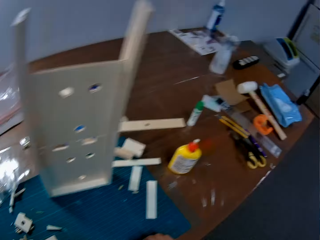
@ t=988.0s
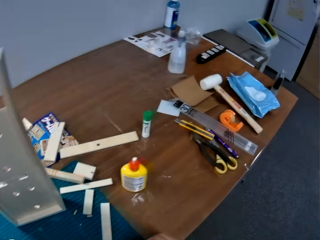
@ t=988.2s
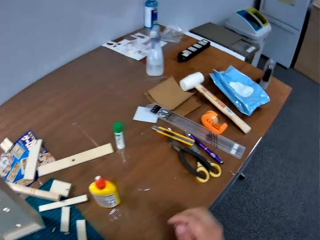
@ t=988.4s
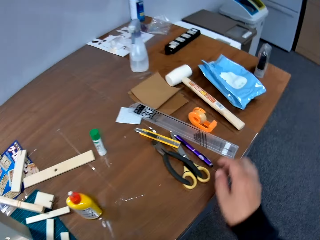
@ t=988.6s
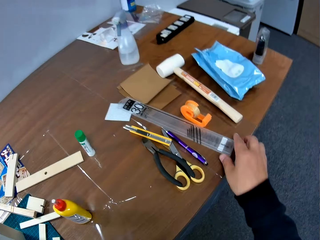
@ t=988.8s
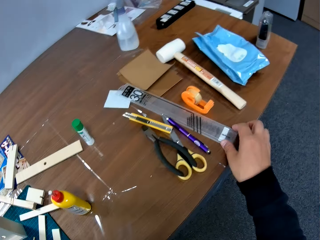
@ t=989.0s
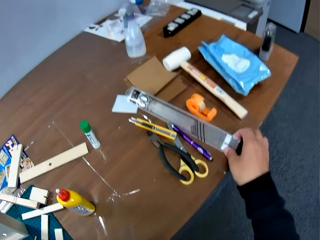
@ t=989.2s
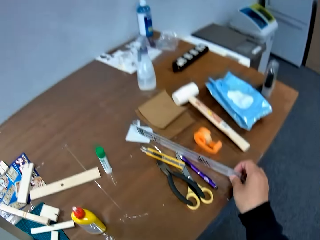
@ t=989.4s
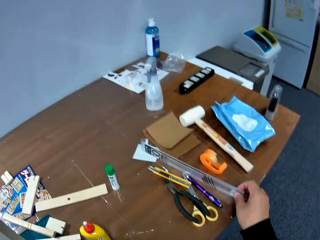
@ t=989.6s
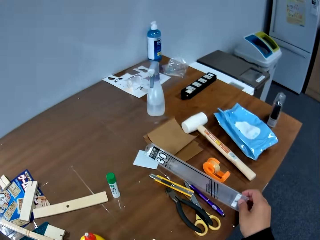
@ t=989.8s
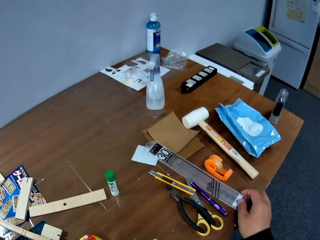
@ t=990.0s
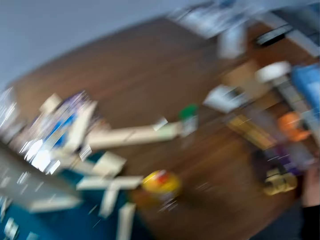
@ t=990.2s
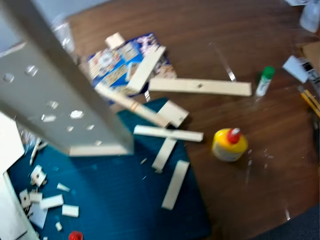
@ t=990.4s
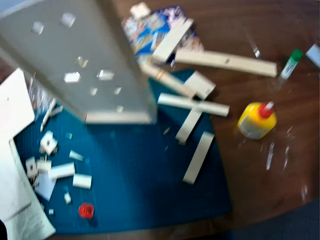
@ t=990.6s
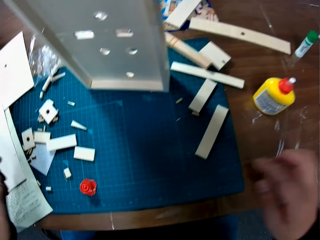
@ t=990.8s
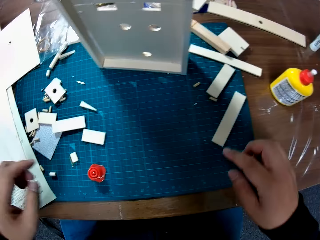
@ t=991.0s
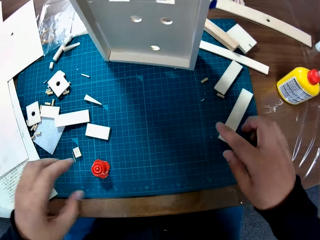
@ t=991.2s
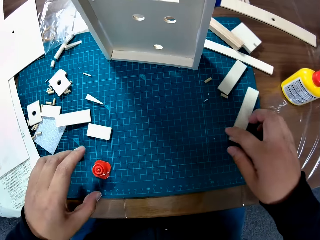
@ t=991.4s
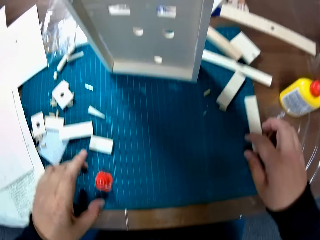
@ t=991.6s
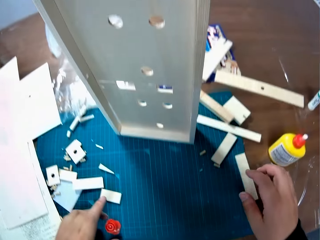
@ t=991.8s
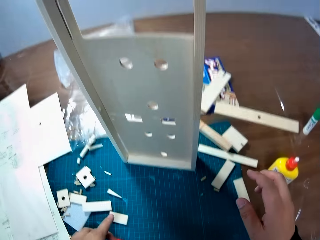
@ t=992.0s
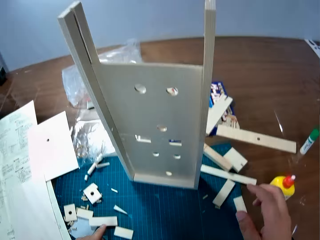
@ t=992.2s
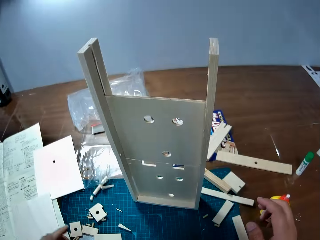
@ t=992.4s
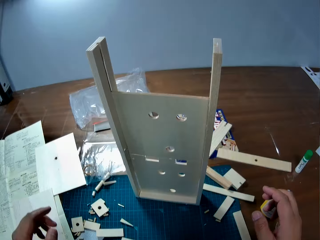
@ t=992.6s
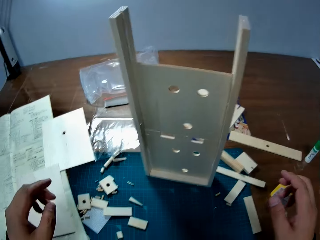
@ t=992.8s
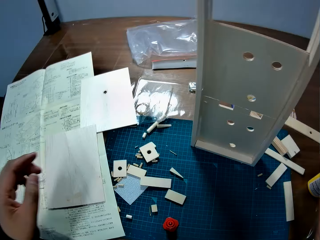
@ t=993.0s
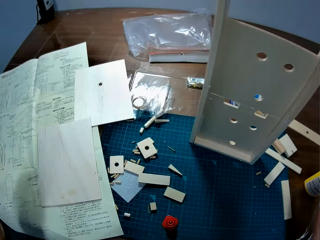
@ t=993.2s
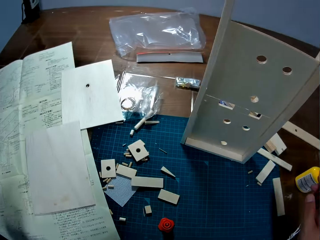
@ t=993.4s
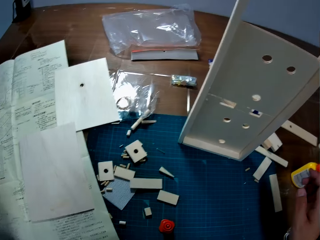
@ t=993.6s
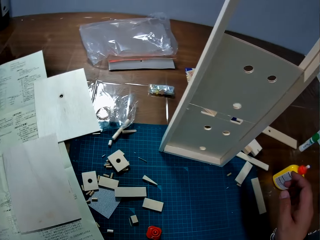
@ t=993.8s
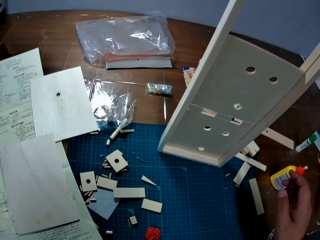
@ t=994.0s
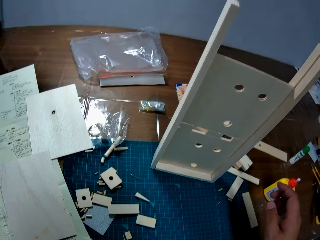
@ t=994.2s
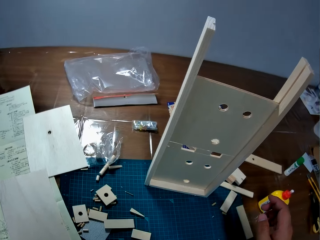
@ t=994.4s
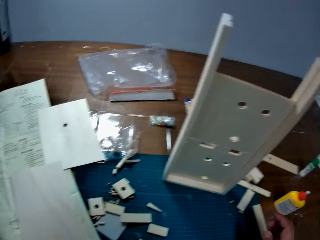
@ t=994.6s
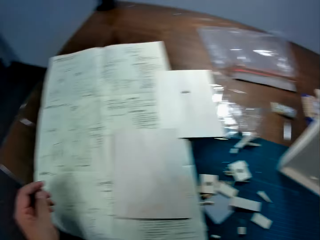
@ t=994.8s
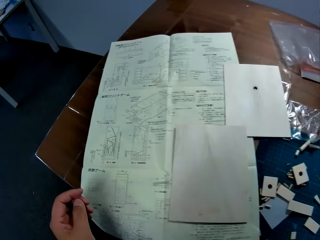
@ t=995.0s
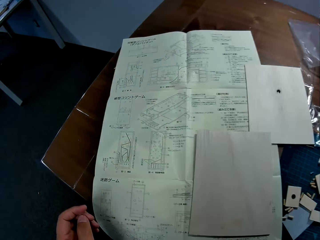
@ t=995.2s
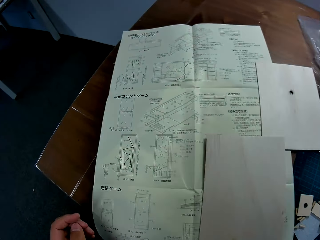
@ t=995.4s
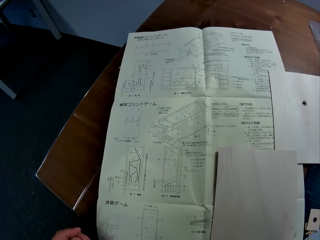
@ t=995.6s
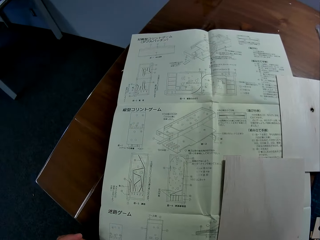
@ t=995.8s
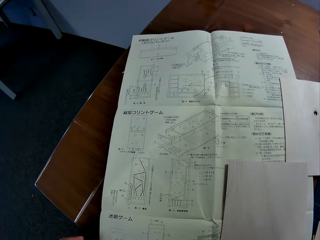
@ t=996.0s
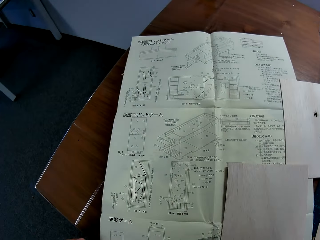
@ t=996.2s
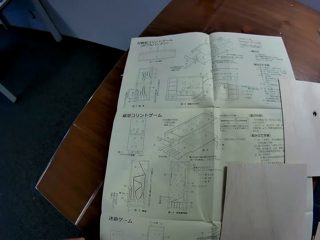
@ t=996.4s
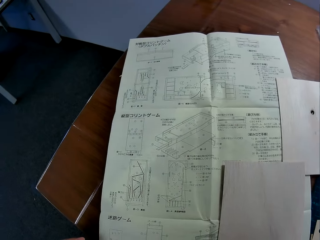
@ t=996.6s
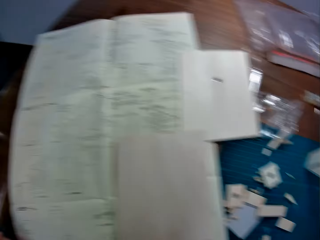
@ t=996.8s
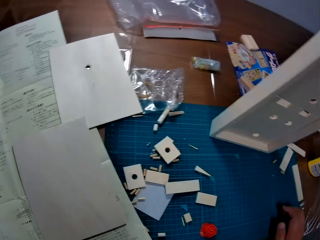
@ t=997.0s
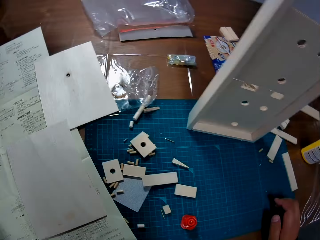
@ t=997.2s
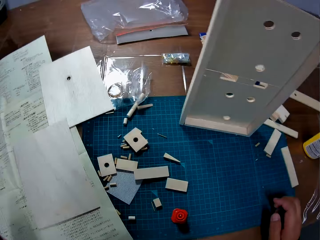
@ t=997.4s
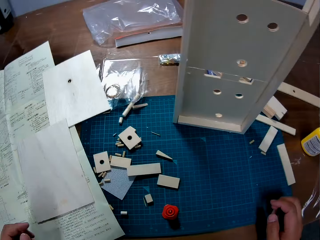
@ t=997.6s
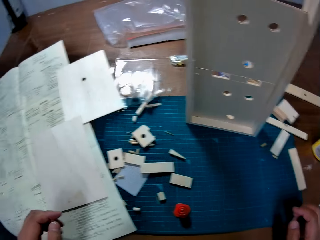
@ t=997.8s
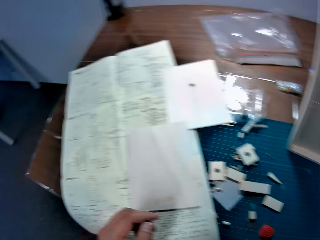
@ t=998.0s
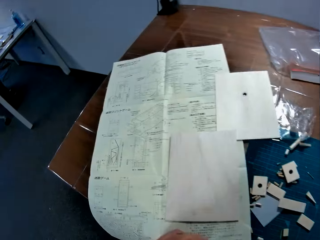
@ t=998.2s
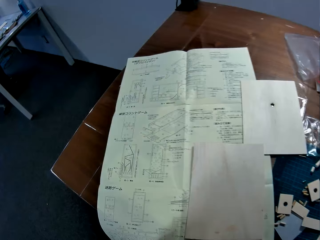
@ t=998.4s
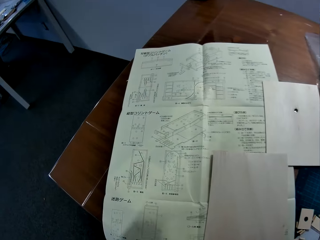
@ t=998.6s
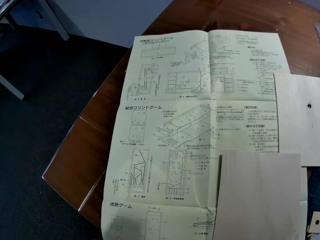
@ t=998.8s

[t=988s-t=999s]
The camera wearer touches a ruler on the table with his right hand. He holds the ruler on the table. He drops the ruler. He touches a piece of wood on the table with his right hand. He pushes something. He stares at the blueprint on the table.

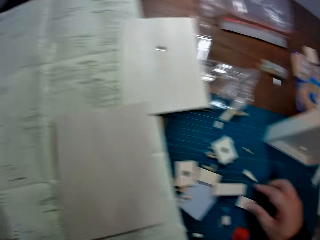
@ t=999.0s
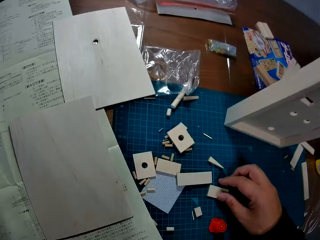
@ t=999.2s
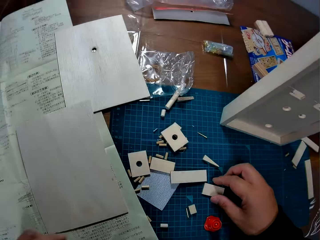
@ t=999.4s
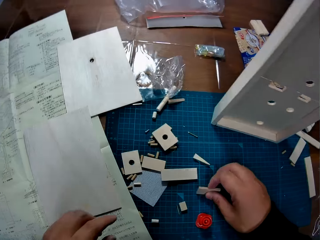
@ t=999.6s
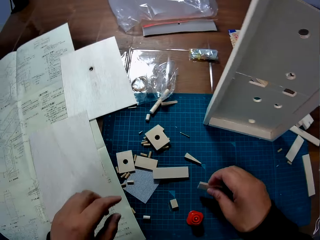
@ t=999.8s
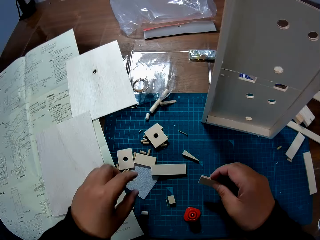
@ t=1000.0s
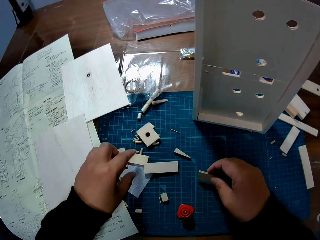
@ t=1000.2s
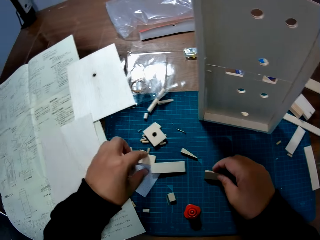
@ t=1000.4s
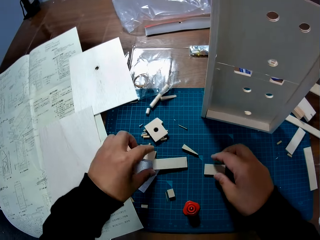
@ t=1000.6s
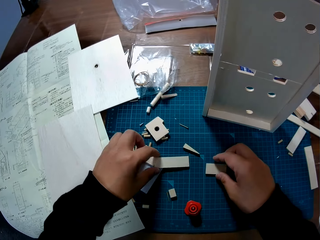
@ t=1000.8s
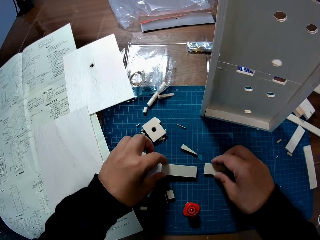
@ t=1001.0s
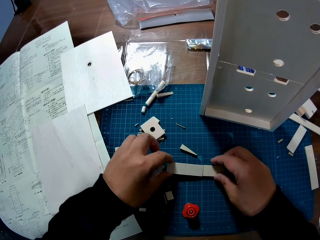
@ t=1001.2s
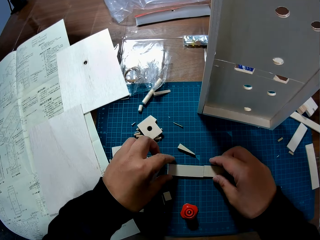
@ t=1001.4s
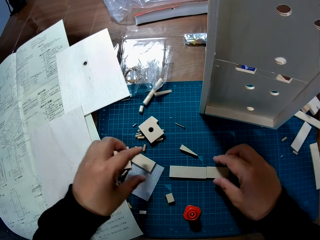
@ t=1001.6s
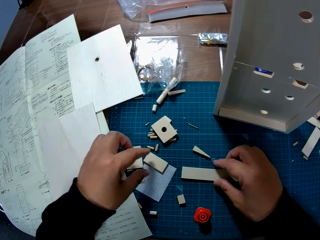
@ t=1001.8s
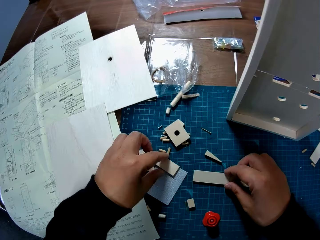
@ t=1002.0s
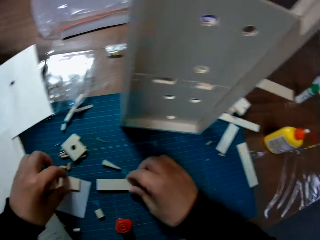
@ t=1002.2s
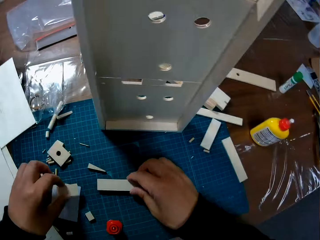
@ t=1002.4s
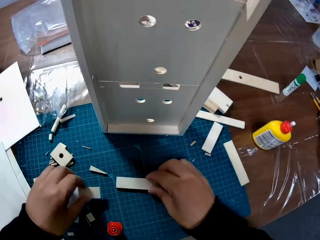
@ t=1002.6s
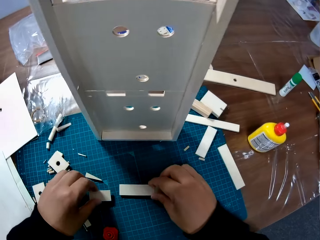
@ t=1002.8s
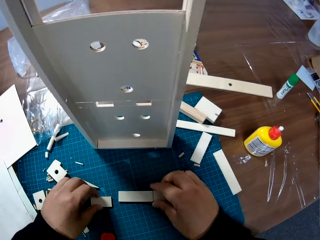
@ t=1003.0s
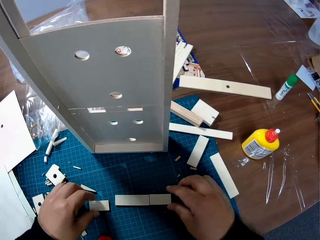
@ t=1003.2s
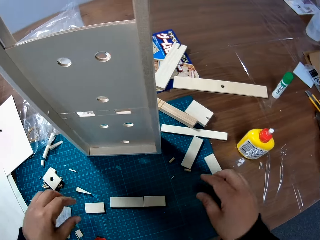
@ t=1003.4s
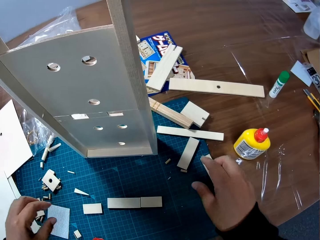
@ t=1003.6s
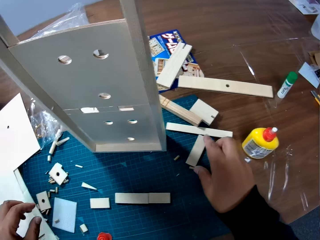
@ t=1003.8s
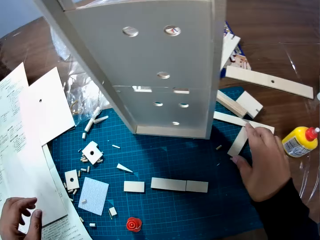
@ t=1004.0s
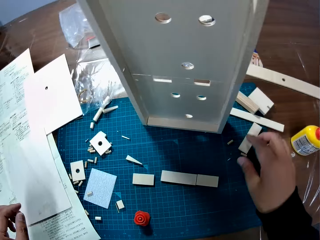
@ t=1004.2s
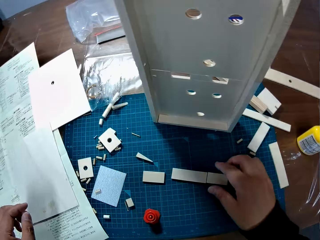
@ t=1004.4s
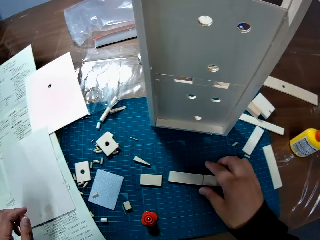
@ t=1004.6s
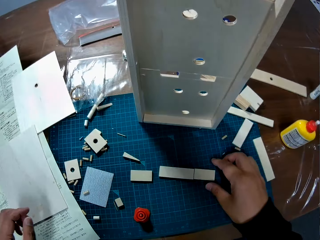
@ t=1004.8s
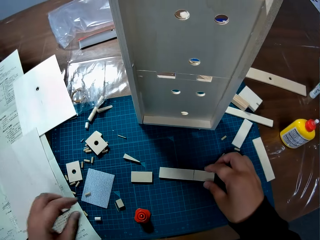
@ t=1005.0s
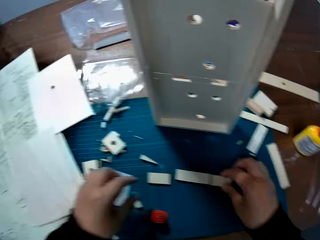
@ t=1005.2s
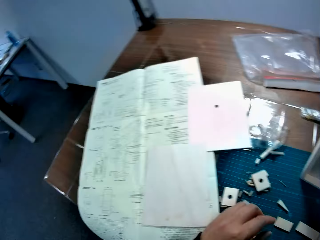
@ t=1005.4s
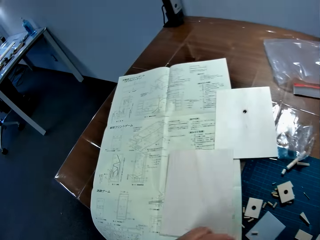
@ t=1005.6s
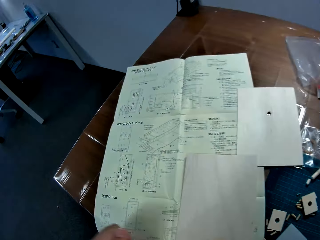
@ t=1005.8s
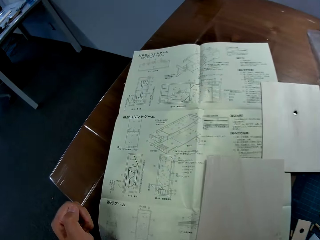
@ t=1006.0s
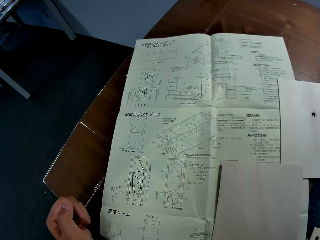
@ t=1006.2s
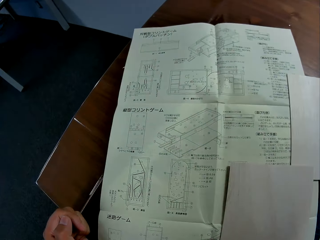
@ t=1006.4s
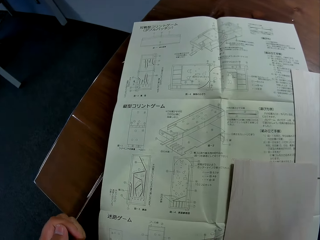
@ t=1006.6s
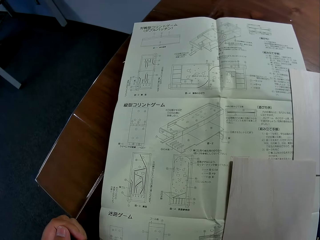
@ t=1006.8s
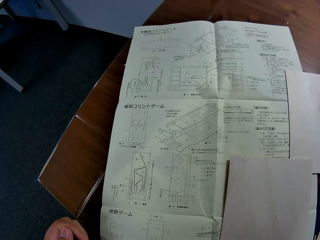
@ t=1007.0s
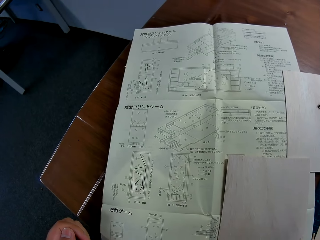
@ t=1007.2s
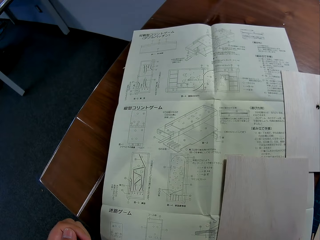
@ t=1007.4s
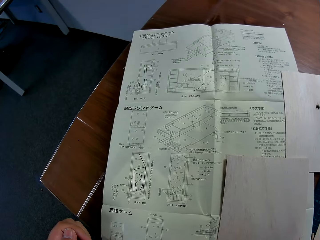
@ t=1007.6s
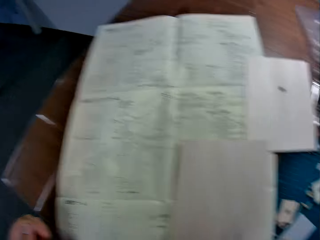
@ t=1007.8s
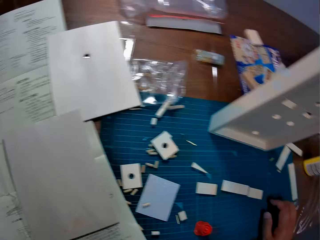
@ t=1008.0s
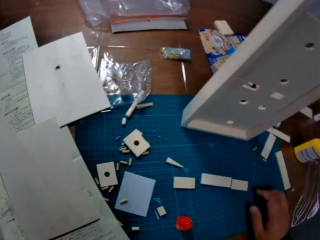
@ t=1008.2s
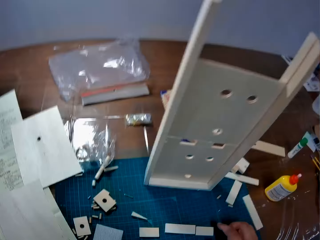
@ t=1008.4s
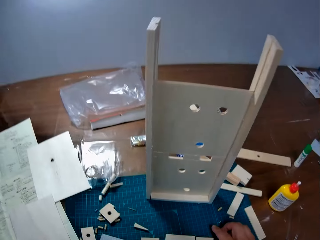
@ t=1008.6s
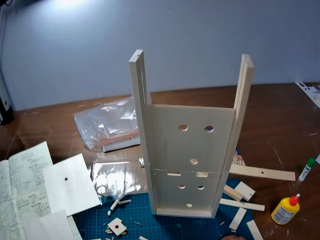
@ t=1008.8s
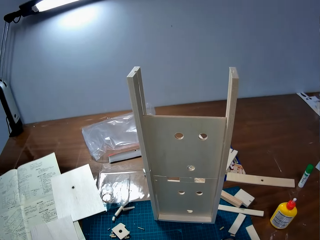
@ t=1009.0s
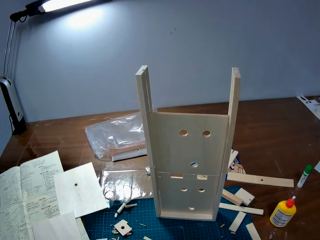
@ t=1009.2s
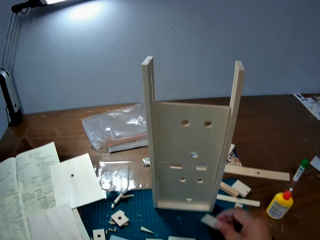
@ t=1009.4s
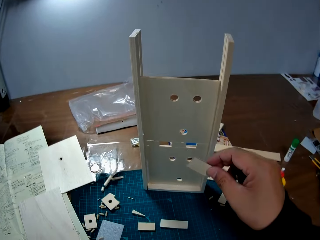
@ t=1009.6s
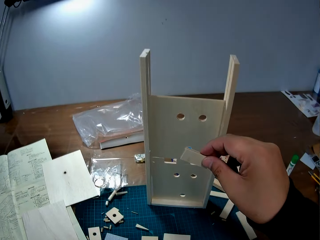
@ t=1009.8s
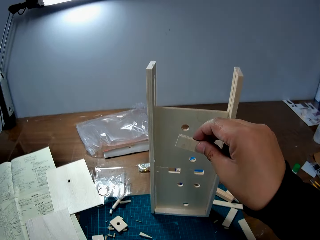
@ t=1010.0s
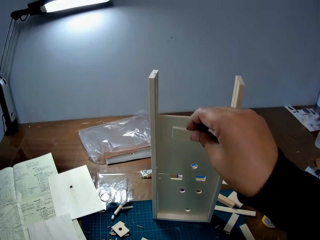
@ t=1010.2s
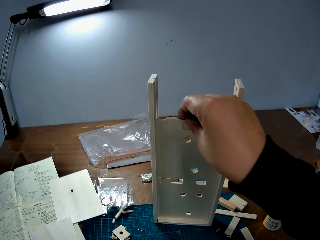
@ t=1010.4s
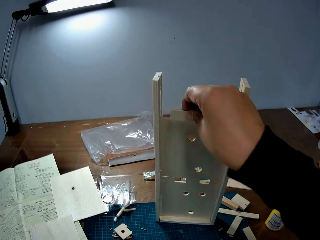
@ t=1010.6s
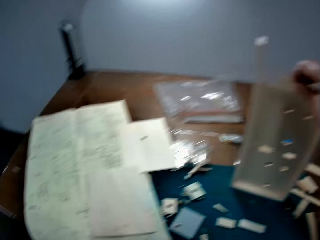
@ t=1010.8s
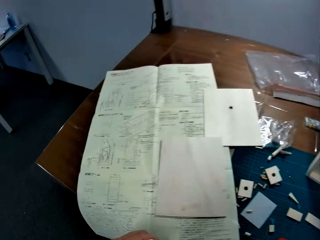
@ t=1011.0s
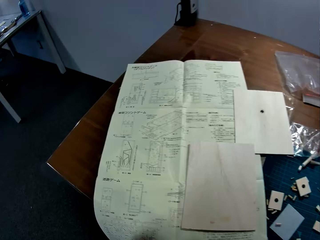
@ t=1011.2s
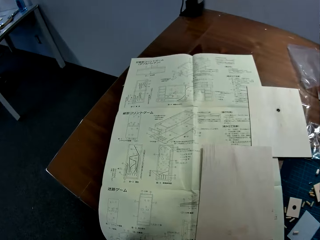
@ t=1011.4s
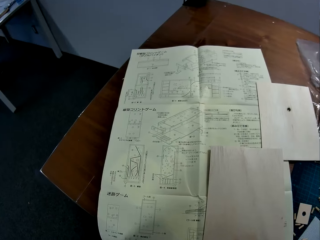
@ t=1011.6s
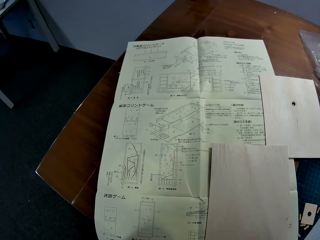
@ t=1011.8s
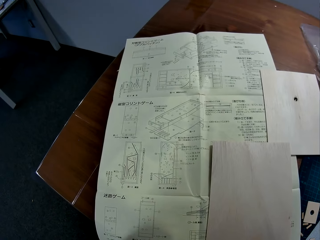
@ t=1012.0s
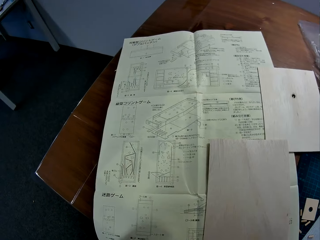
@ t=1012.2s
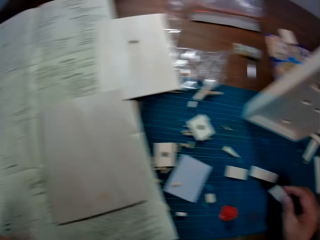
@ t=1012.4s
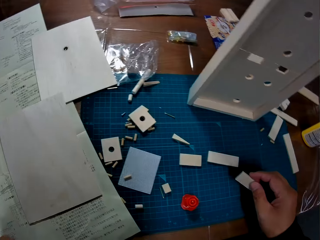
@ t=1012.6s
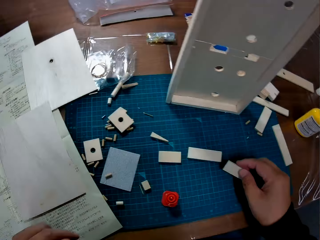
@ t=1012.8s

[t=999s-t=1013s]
The camera wearer moves a piece of wood on the table with his right hand. He holds something on the fingers. He joins something together. He arranges pieces of wood on the table. He moves something. He stares at the blueprint on the table. He picks up a piece of wood from the table with his right hand. He stares at the blueprint on the table.
